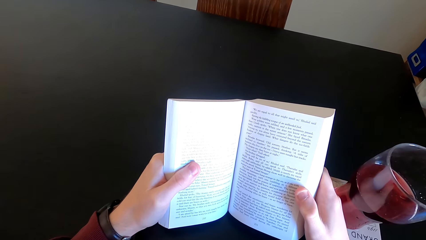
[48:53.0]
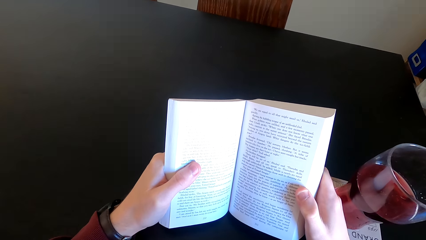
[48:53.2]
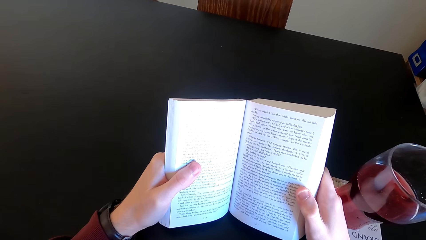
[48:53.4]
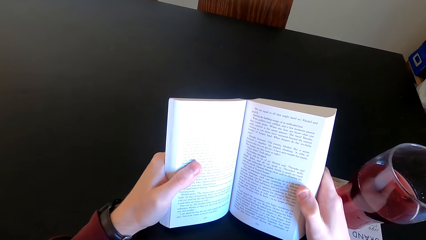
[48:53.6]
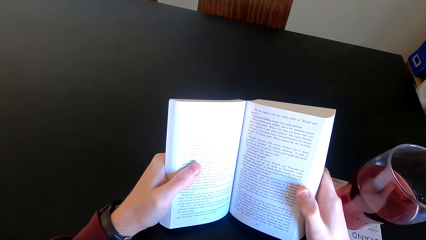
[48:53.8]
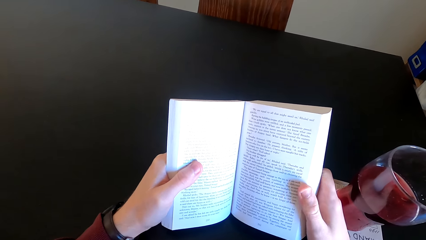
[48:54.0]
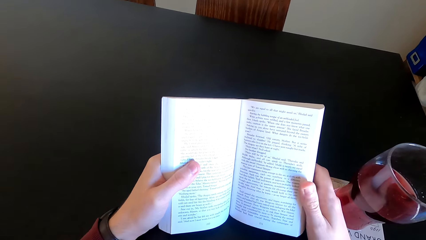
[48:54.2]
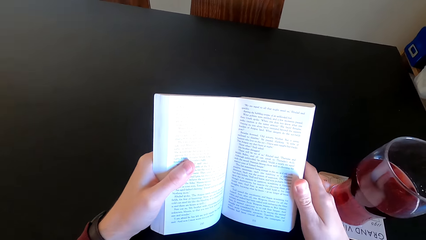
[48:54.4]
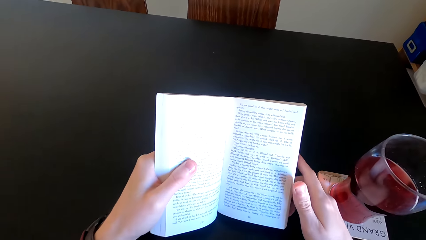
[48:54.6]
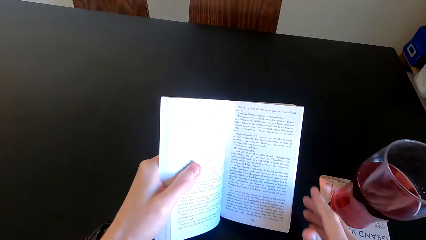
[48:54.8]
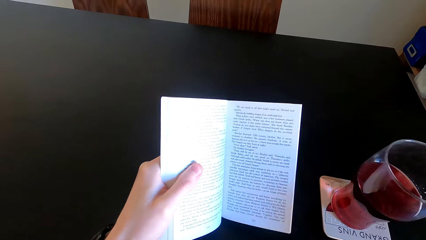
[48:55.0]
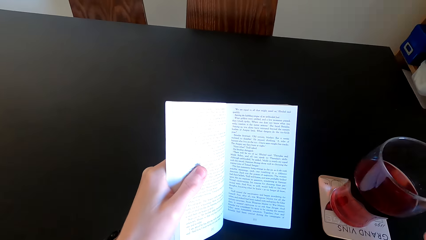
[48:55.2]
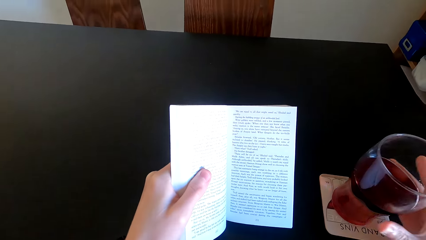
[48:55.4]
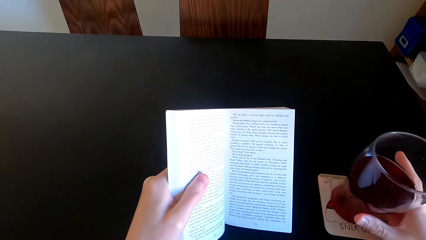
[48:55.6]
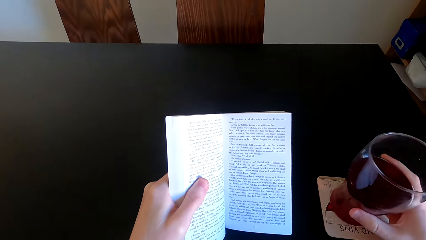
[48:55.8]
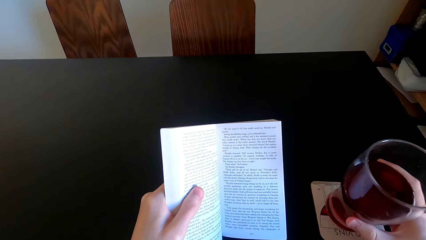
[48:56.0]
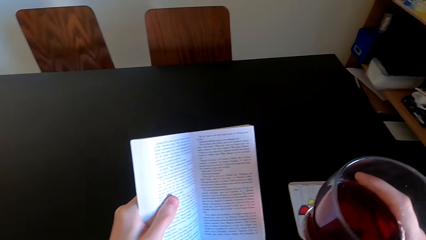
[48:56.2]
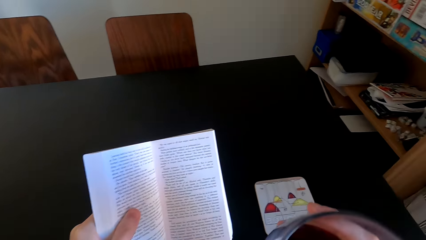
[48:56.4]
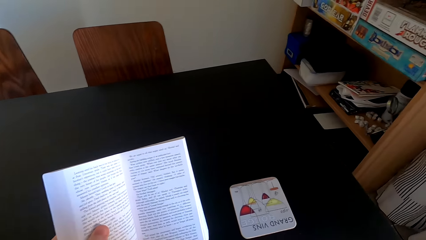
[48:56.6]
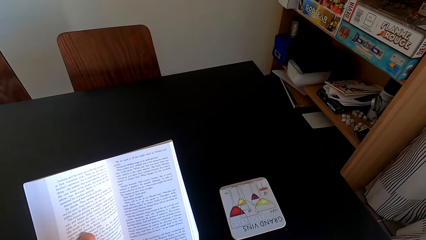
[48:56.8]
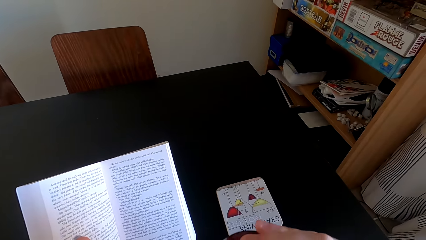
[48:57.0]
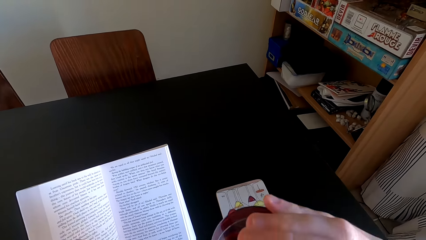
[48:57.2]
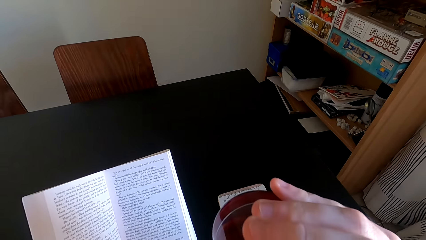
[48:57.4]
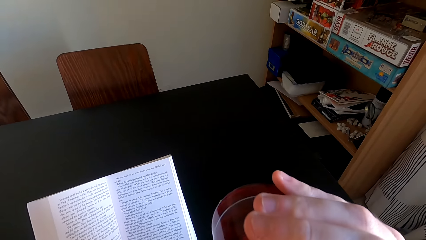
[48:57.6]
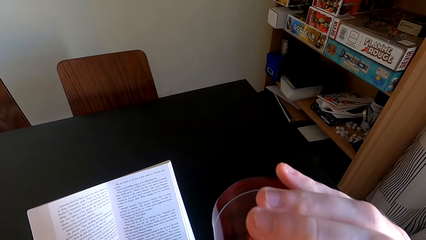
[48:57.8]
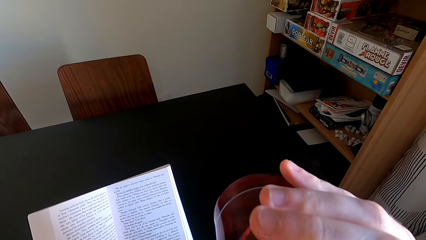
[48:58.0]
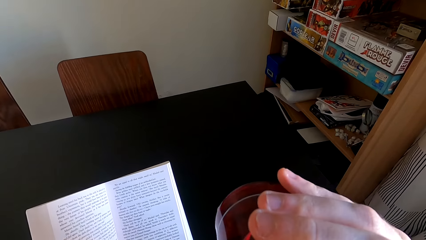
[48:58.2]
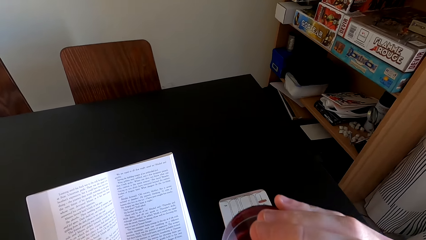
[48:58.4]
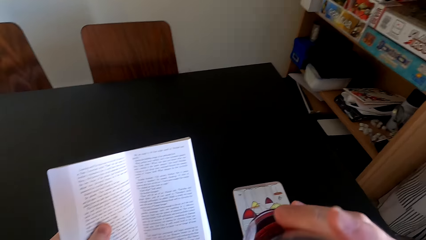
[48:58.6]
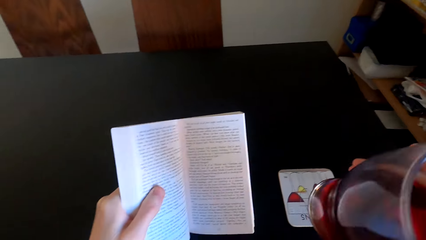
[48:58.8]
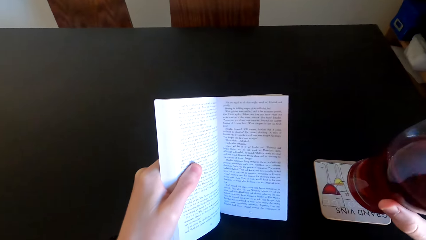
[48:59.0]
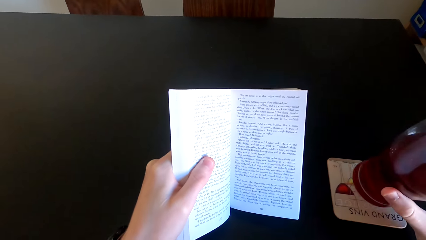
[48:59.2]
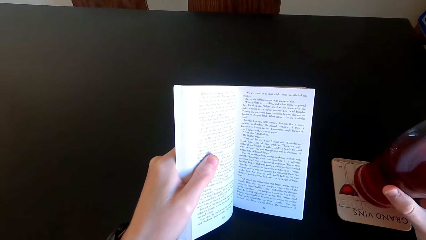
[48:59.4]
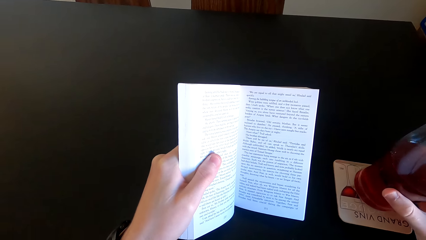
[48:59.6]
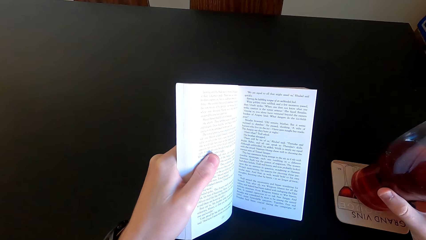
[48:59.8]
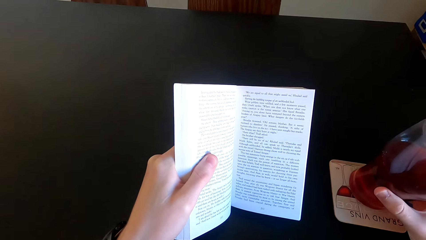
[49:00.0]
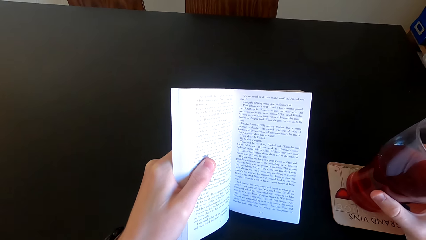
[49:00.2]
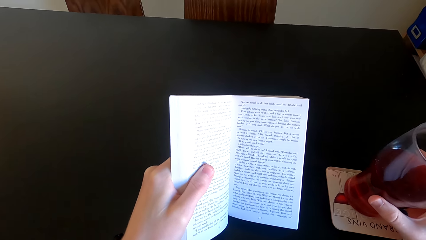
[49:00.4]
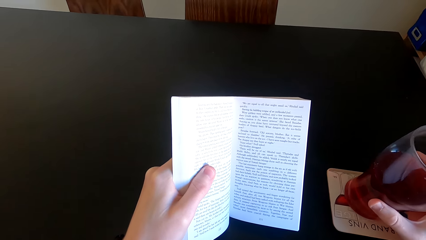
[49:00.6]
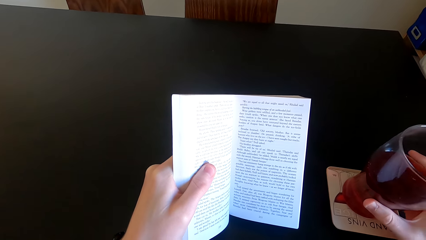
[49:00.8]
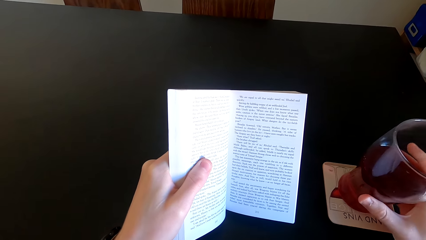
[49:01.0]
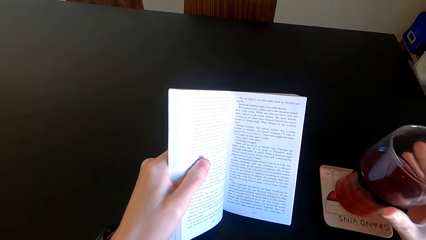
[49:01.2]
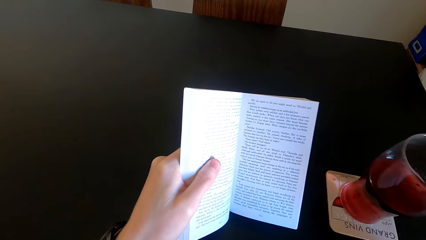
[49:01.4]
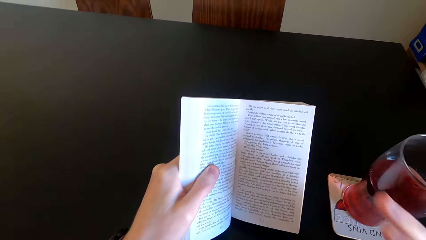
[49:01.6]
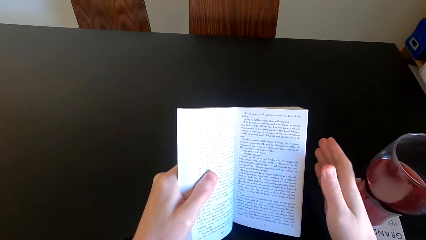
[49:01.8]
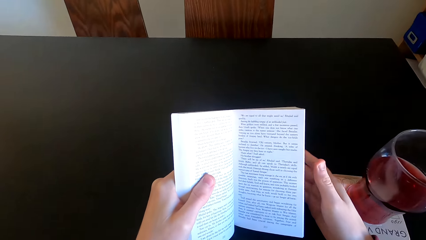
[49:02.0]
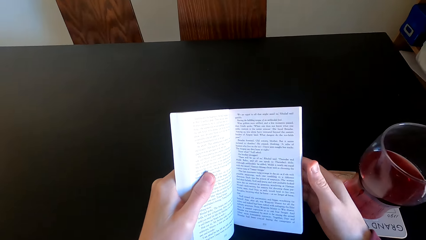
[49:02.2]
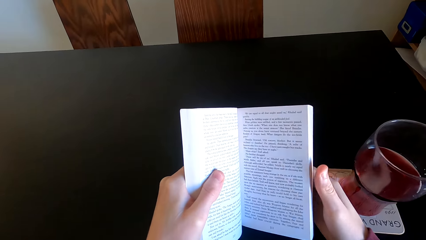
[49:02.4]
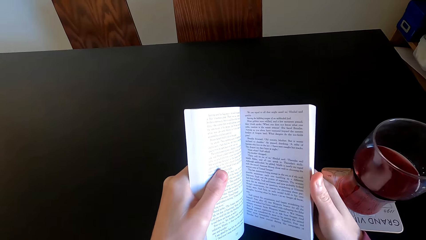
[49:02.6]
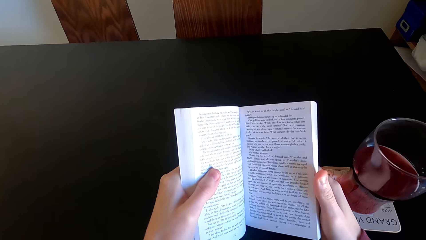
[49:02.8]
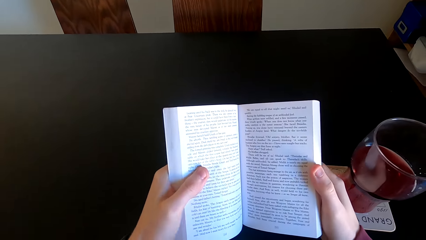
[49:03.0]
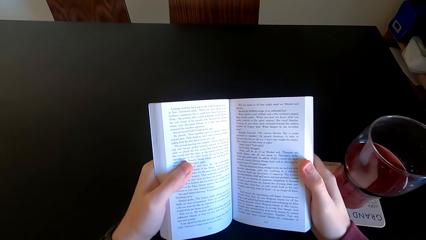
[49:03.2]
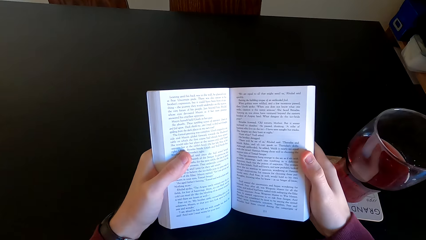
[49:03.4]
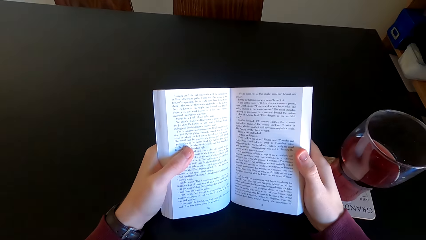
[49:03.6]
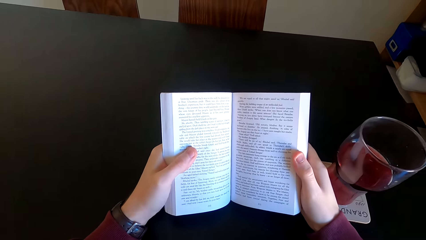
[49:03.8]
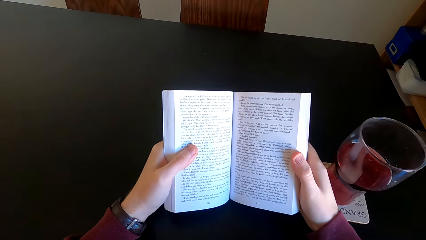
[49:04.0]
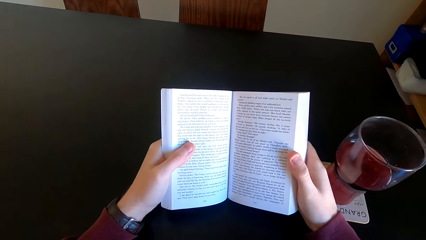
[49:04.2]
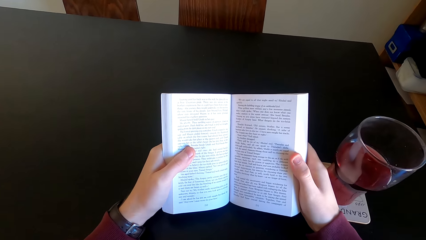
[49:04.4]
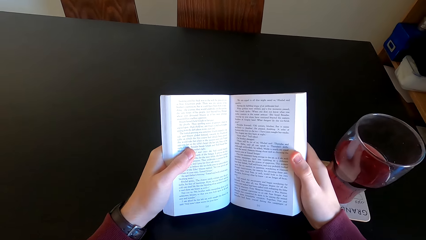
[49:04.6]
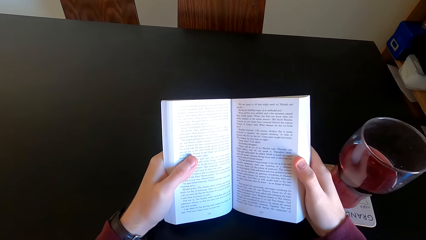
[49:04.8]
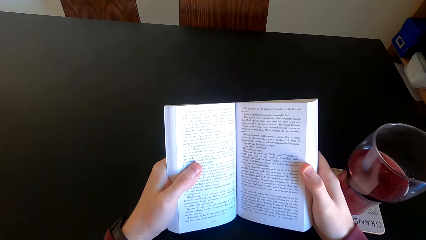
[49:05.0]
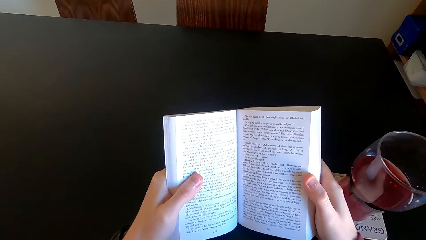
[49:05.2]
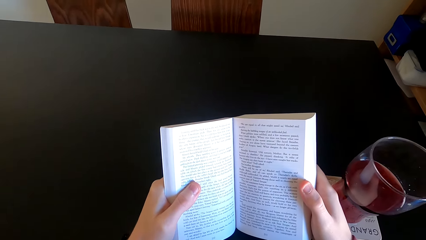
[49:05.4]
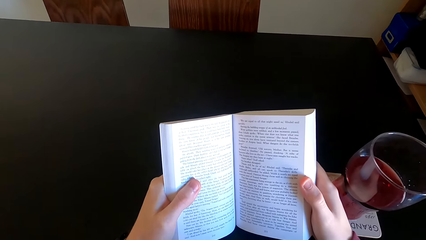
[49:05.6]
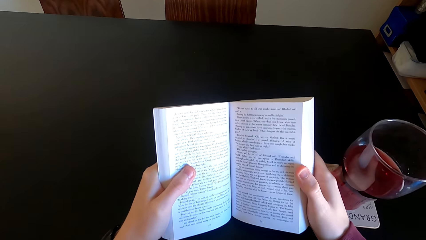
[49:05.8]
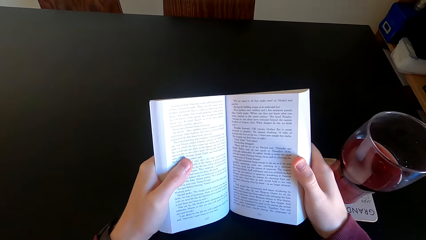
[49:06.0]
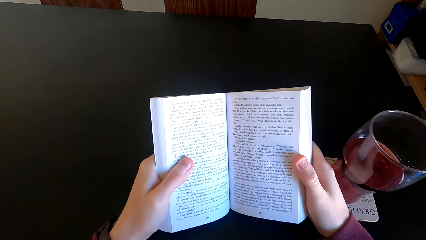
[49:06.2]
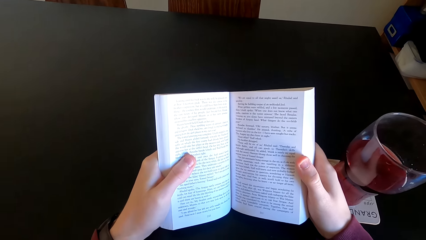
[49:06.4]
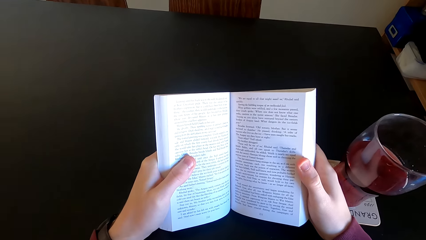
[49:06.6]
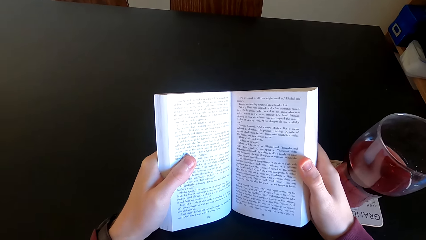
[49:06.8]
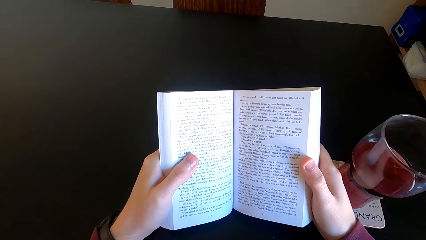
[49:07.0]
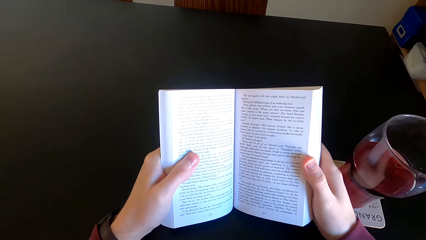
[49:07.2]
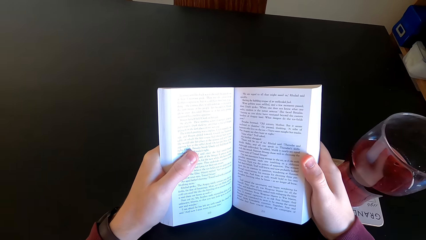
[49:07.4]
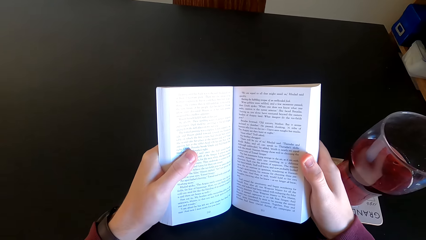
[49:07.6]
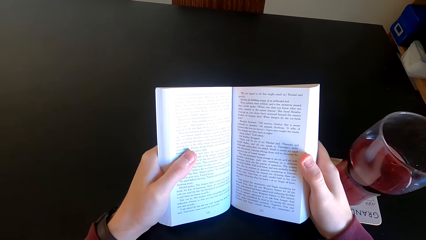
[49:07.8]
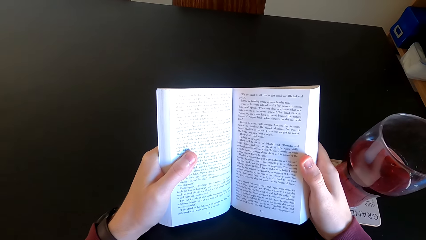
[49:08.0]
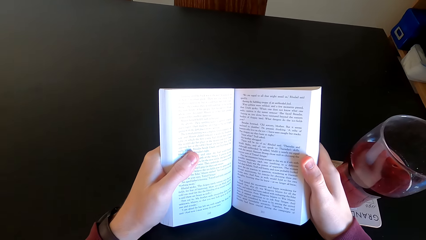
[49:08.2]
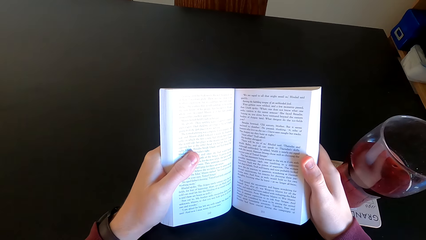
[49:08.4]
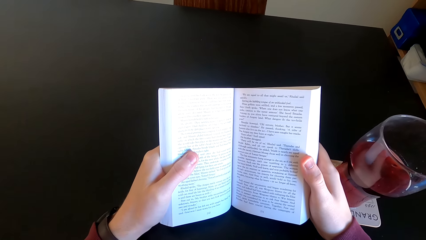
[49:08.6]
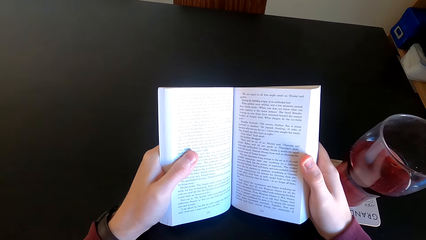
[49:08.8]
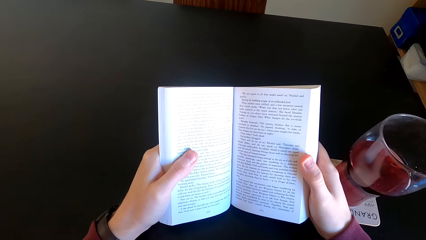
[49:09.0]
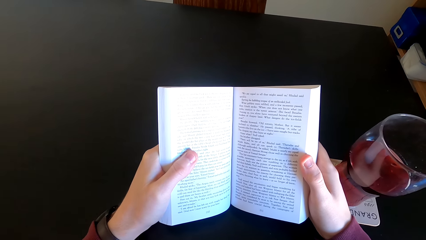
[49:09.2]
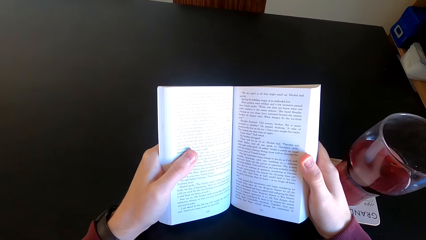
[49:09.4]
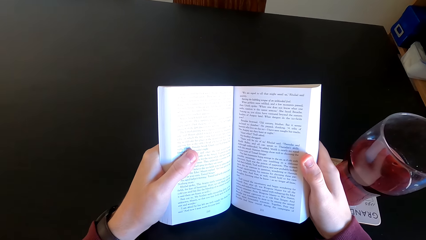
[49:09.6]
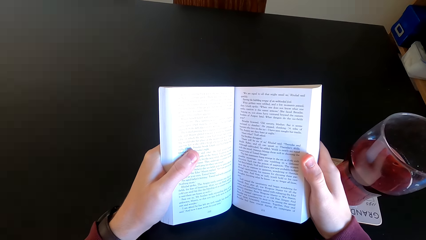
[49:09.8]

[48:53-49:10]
The camera wearer moves the book and moves his hand. He takes a tumbler from the table. He drinks juice from the tumbler. He puts the tumbler on the table. He touches the book with both hands. He continues to read the novel book.
